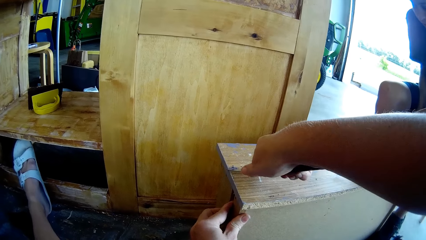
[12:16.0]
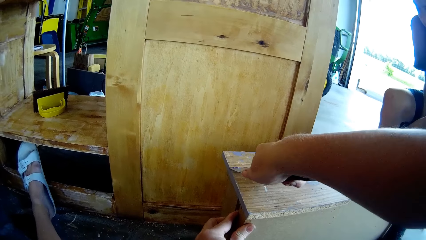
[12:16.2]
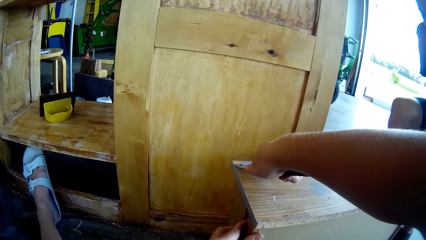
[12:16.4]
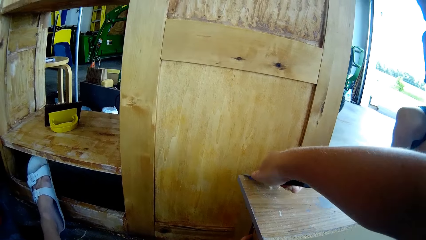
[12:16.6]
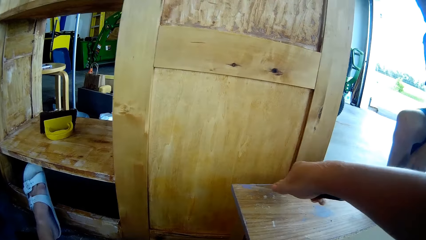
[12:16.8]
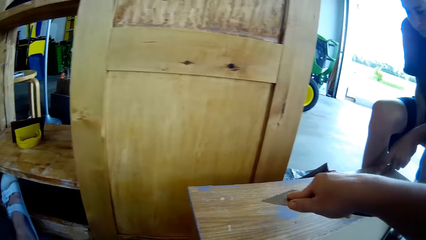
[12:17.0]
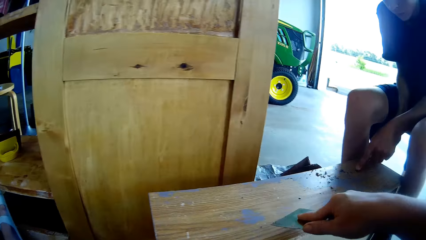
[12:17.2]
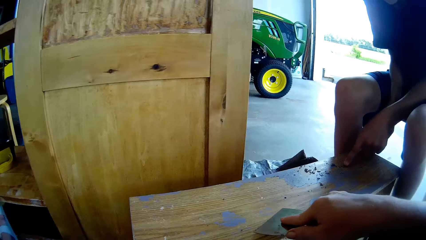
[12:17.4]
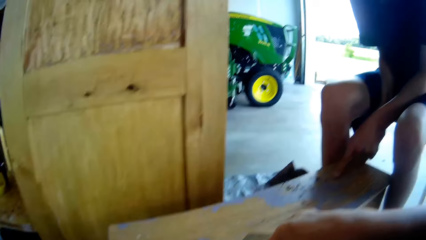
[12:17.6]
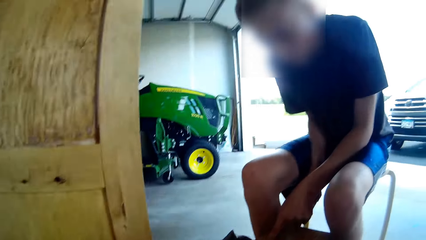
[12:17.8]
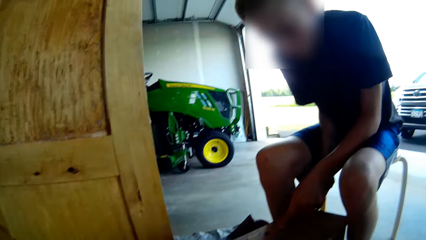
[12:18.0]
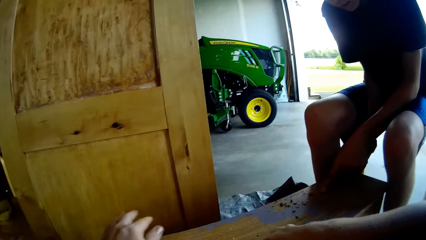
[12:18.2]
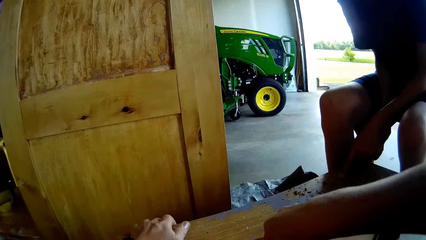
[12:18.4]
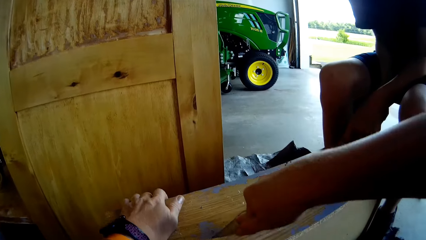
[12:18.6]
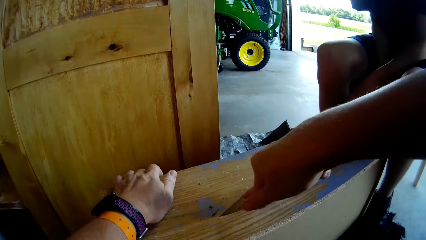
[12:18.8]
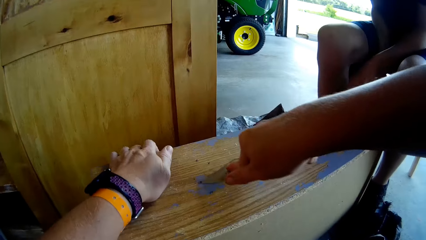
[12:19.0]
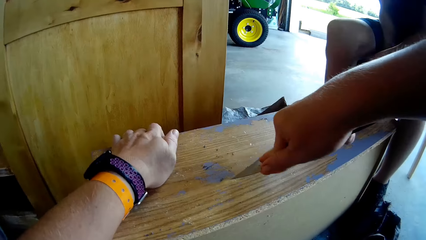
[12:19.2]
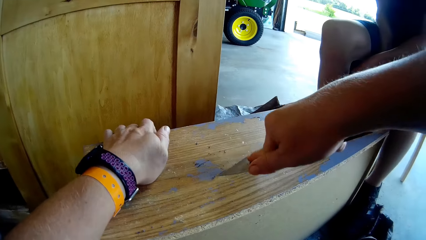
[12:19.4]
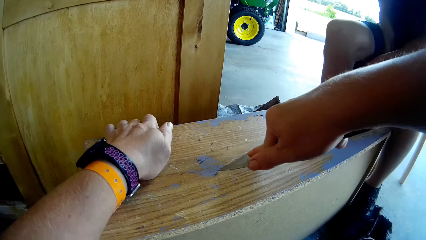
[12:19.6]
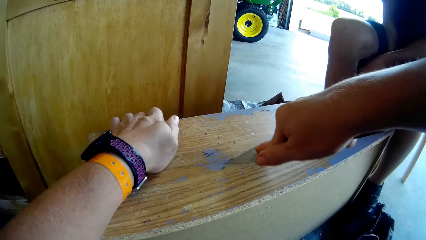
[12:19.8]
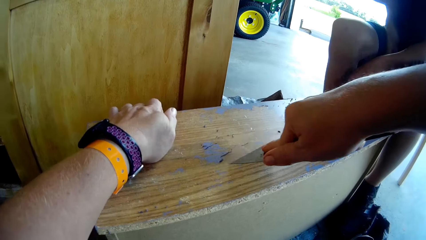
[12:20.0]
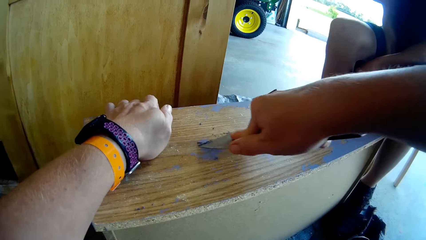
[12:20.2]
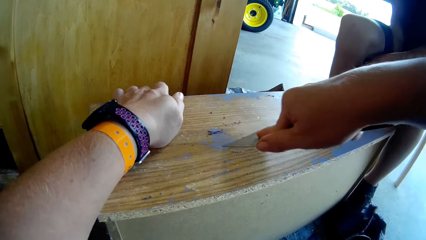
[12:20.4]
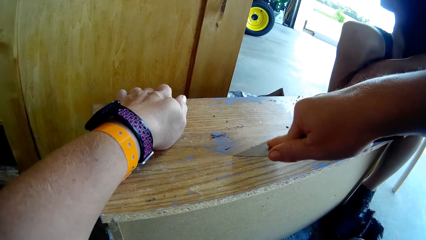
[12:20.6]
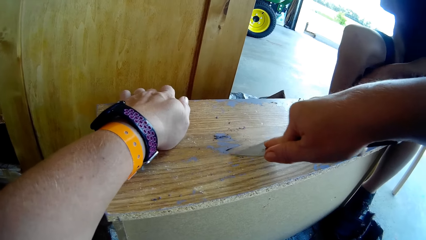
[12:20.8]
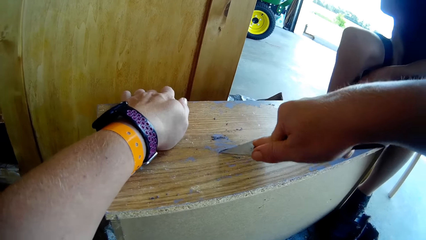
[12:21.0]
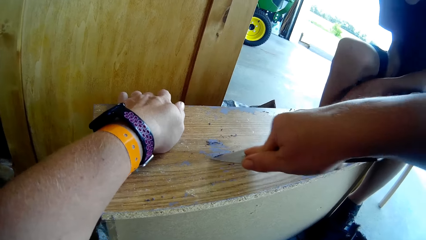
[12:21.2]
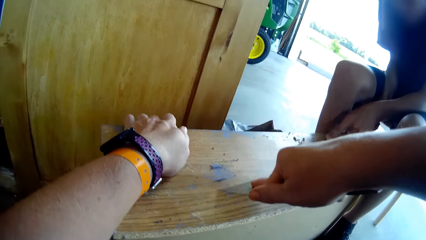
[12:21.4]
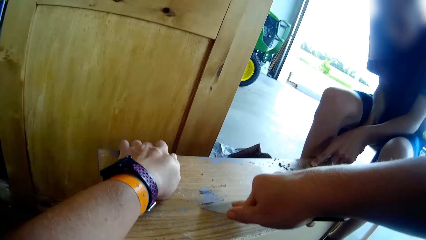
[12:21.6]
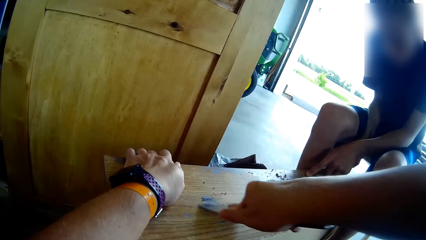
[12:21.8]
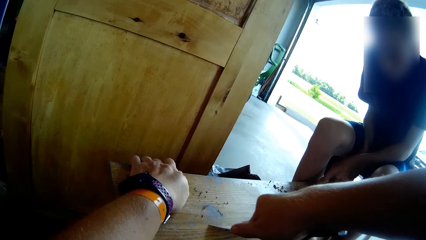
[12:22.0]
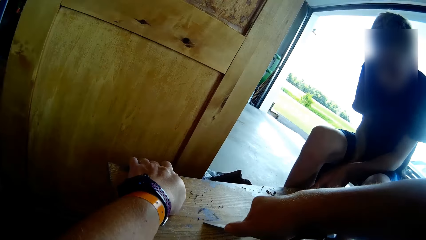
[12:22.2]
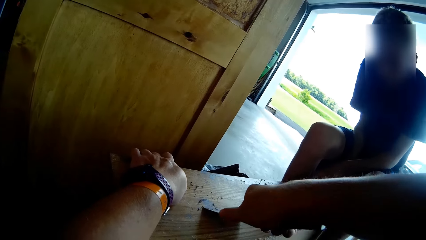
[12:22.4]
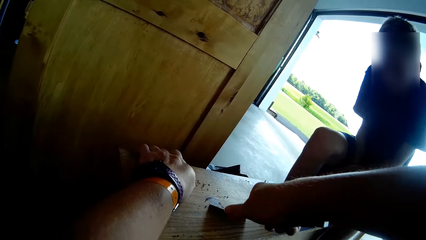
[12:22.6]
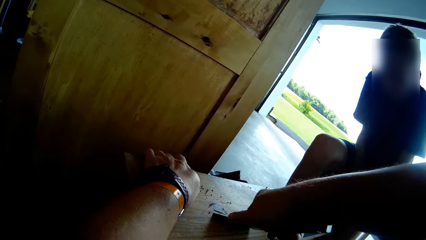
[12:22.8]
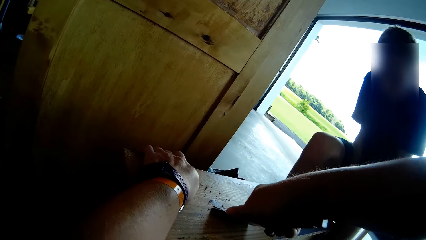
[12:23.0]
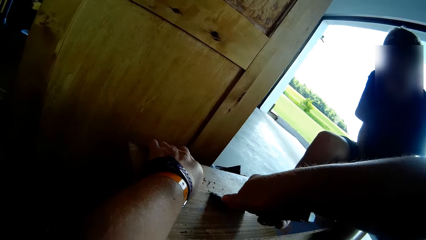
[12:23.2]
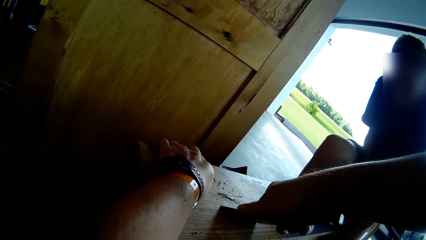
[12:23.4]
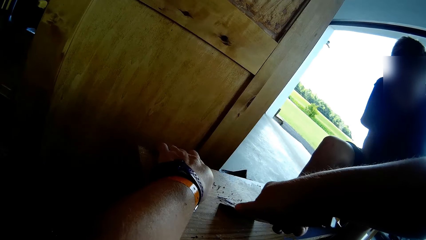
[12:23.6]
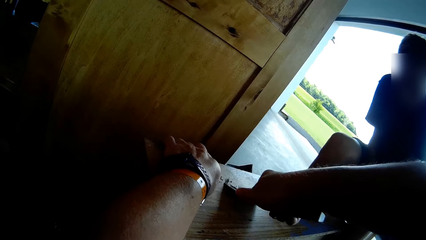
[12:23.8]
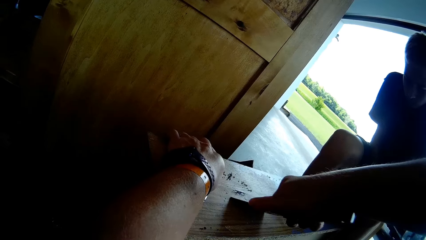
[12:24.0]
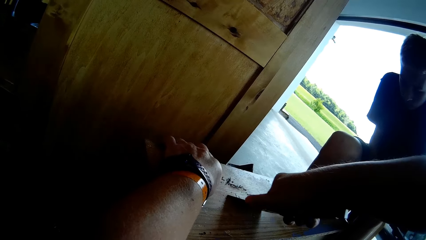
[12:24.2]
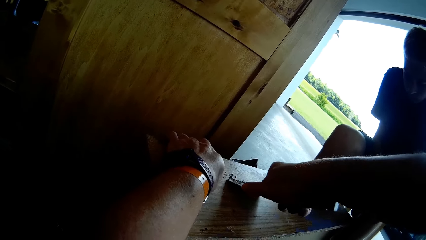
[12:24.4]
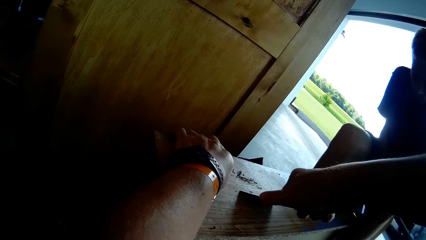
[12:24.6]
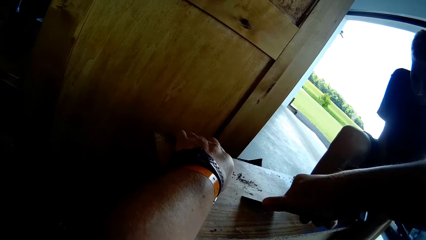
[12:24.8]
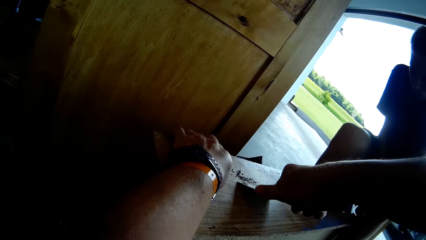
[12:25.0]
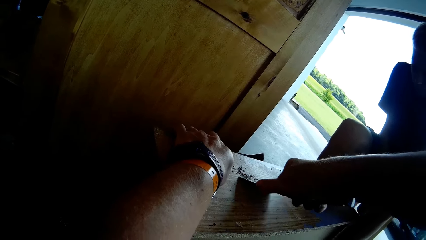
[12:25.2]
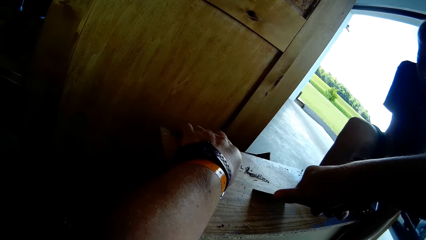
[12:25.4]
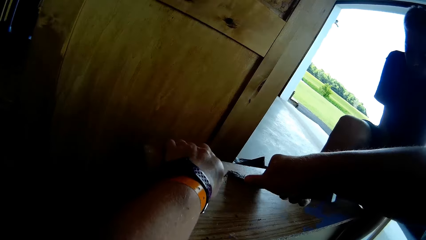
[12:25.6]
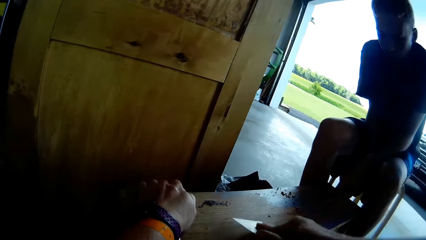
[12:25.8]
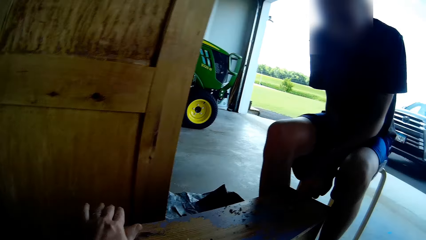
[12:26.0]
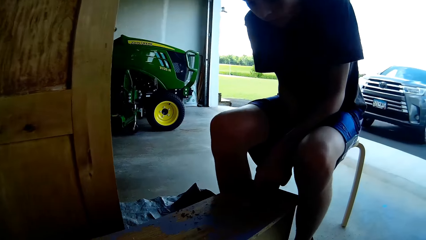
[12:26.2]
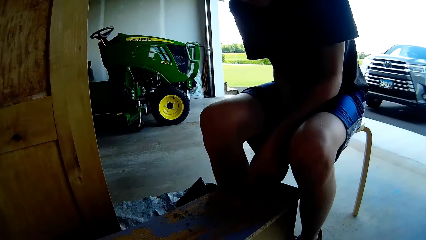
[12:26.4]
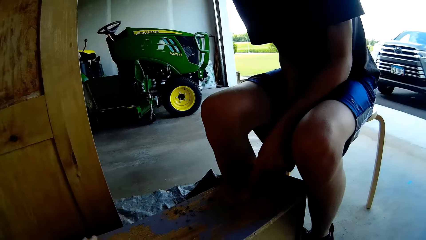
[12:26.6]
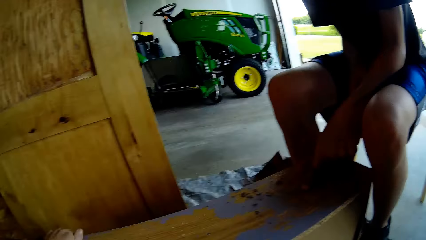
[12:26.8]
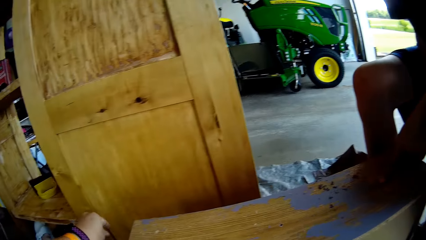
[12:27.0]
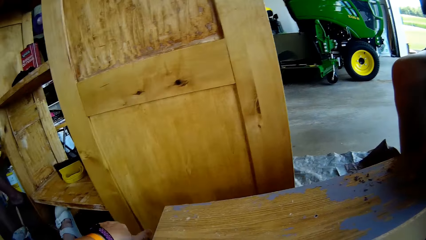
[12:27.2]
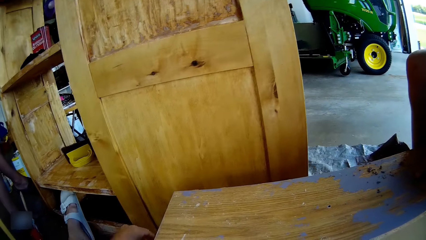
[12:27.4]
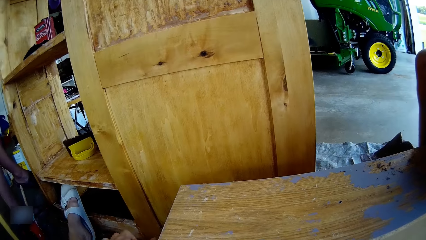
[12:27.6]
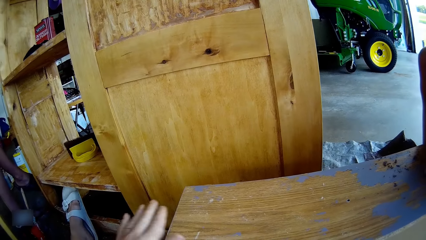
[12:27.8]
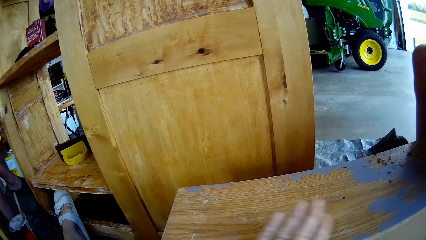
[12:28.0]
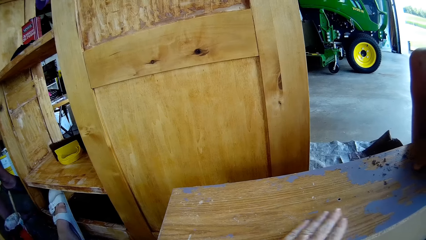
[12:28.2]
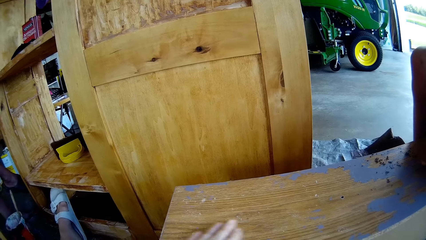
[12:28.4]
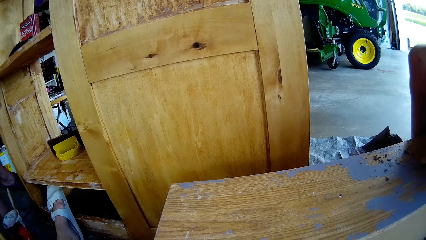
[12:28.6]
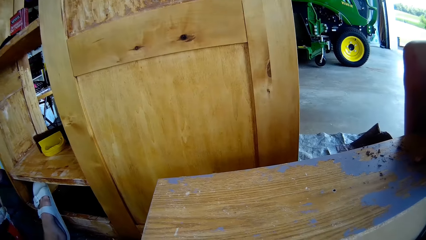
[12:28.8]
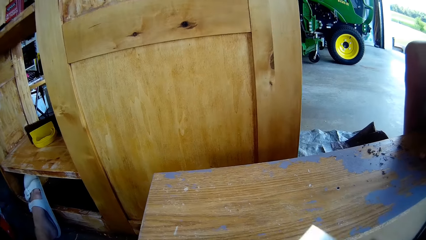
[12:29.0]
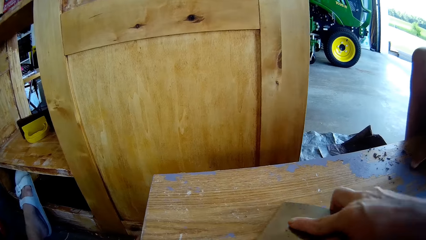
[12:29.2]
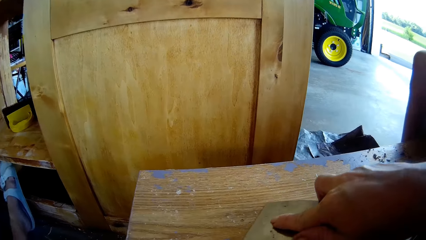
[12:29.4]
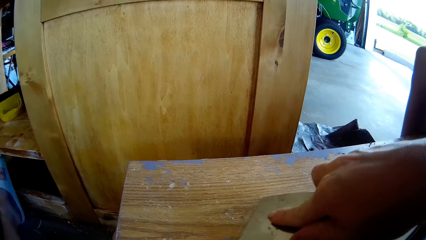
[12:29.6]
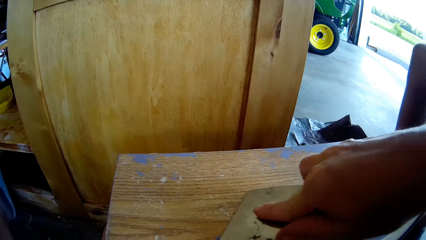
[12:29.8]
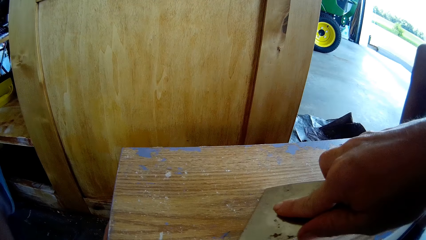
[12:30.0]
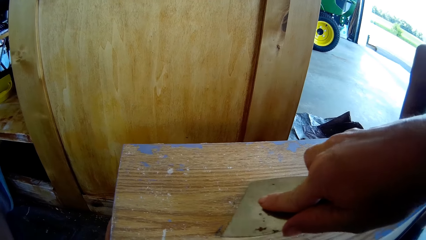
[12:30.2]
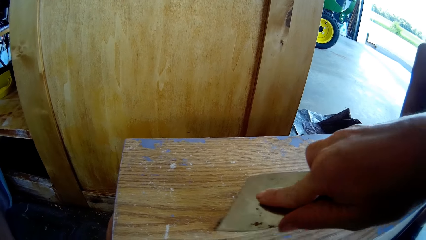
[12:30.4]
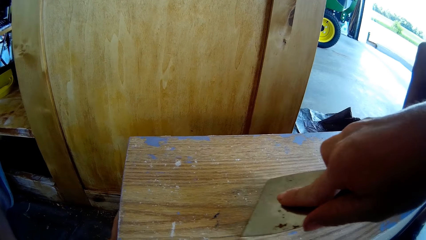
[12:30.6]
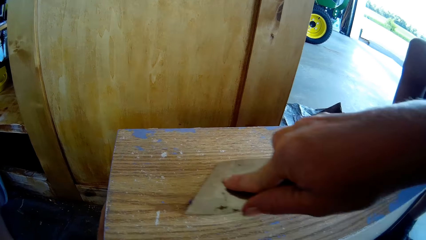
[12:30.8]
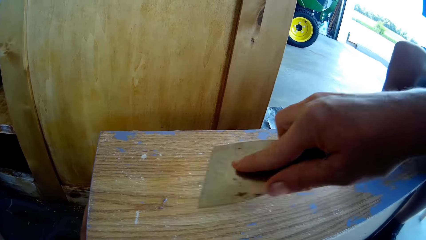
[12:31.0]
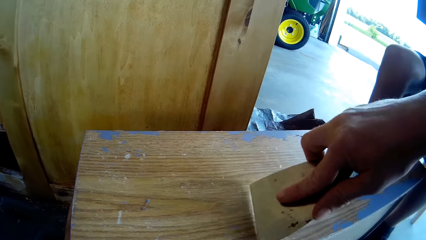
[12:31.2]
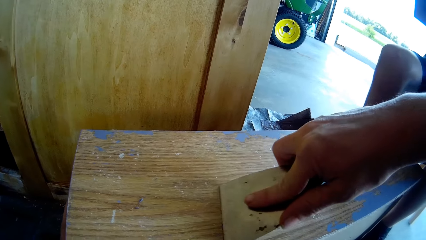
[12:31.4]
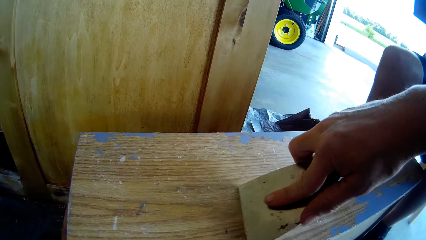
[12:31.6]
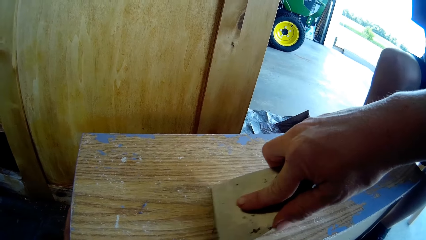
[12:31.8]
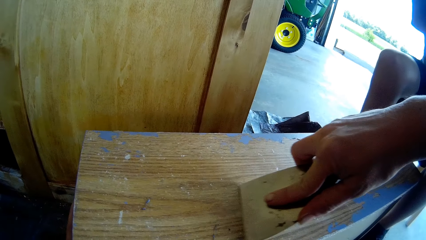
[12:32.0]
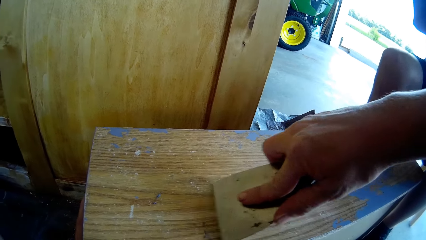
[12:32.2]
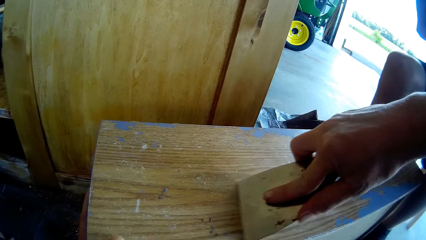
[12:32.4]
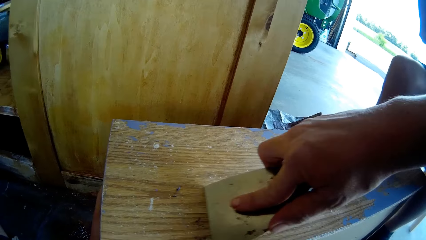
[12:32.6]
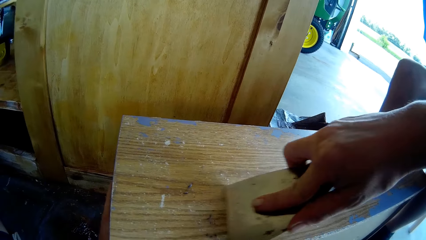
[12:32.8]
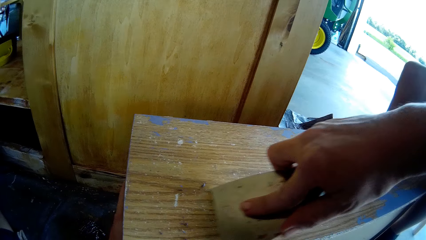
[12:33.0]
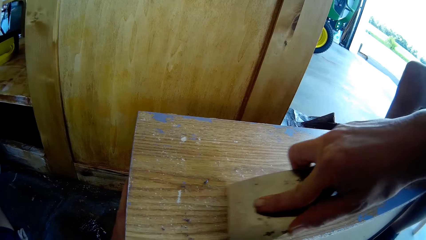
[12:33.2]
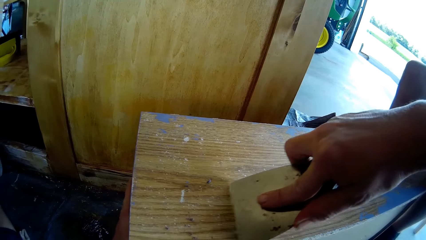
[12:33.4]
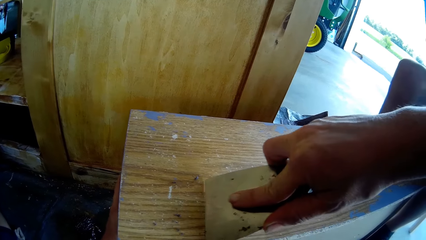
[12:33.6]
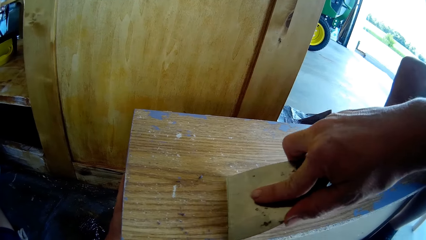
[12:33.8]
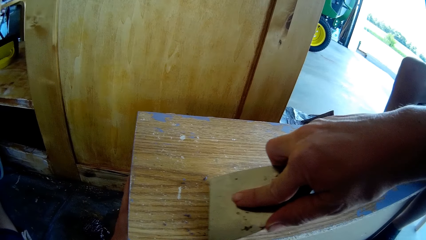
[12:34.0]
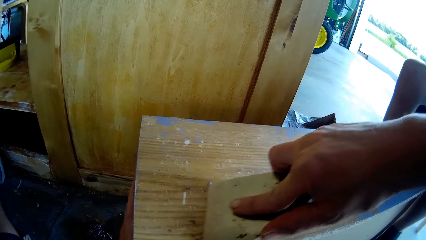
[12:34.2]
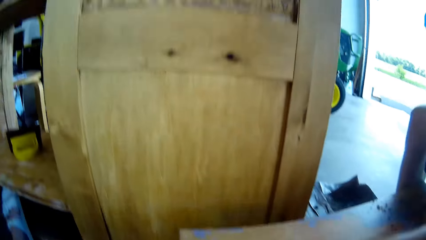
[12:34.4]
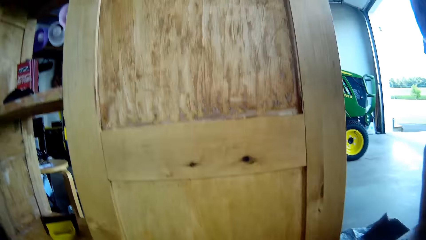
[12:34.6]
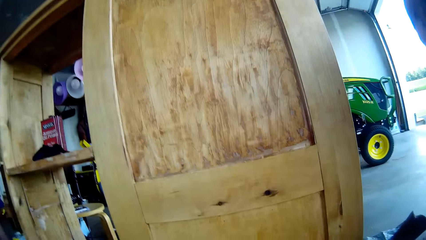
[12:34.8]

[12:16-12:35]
The camera wearer wipes paint from the table. They scrape paint from the table with a putty knife. A man scrapes paint from the table with a screwdriver. The camera wearer wipes paint from the table. They scrape paint from the table with the putty knife. They converse with the man. The man scrapes paint from the table with the screwdriver. A lady talks.
